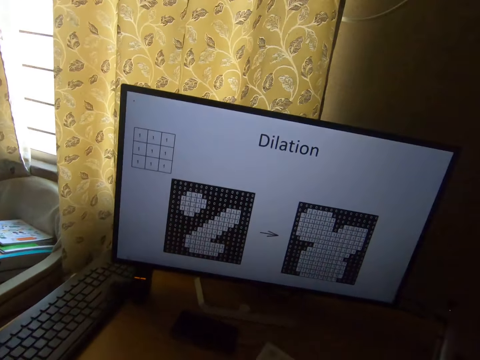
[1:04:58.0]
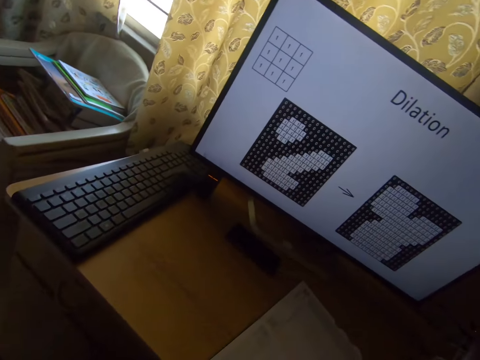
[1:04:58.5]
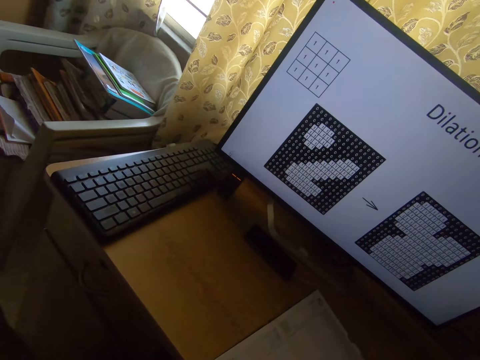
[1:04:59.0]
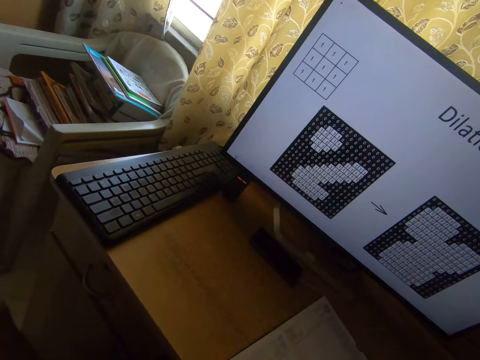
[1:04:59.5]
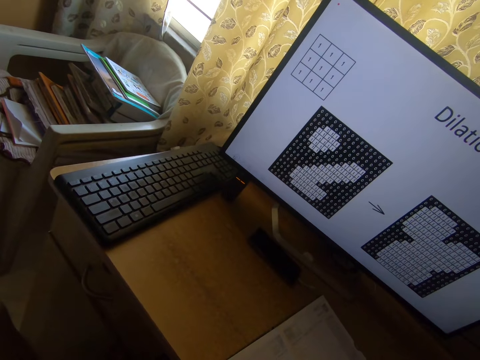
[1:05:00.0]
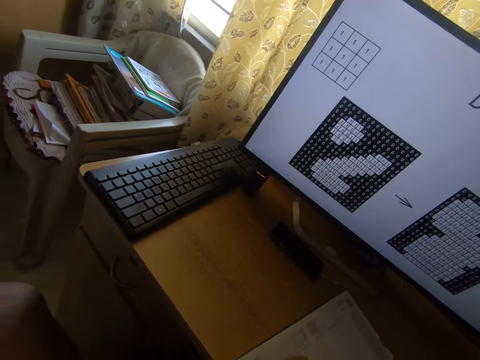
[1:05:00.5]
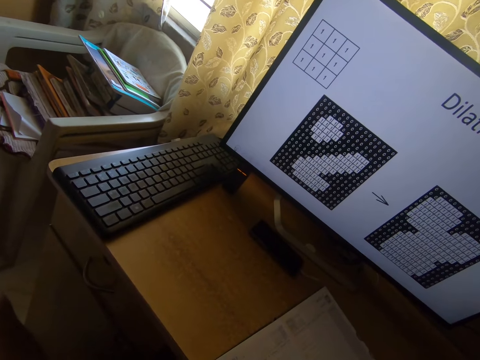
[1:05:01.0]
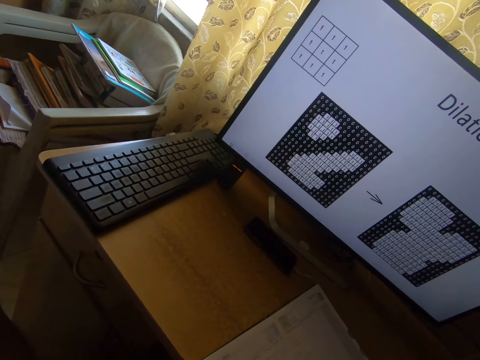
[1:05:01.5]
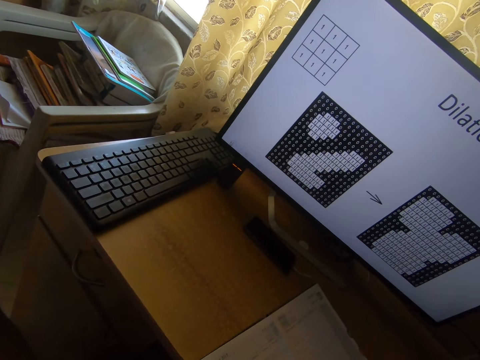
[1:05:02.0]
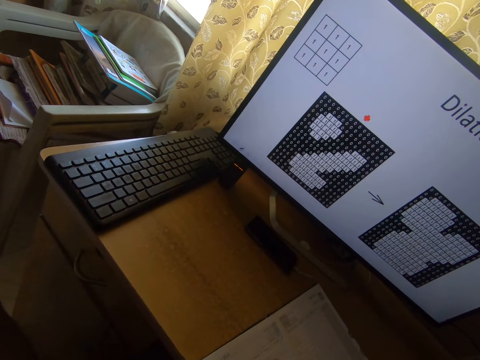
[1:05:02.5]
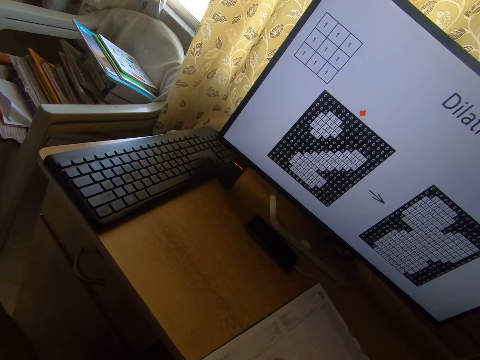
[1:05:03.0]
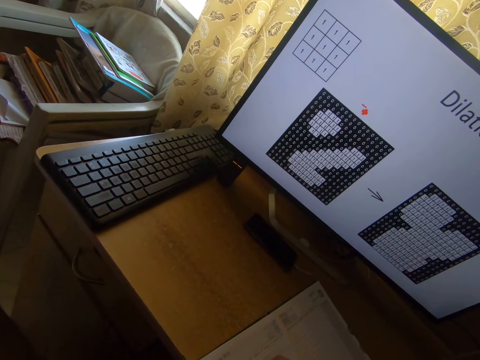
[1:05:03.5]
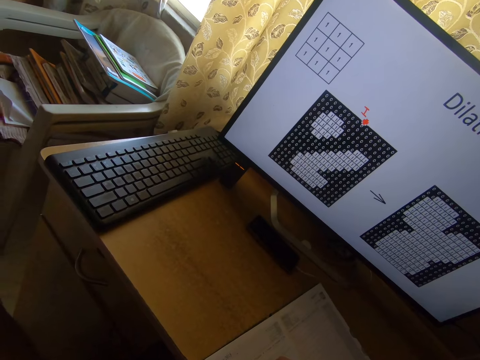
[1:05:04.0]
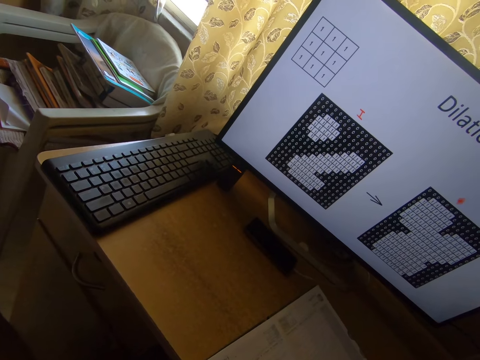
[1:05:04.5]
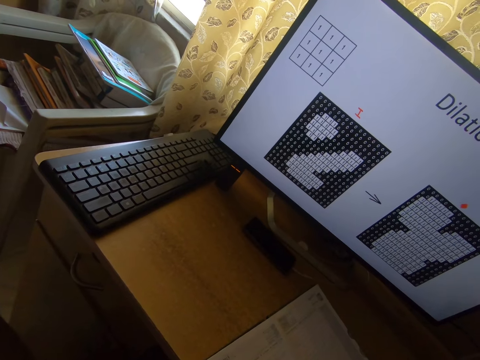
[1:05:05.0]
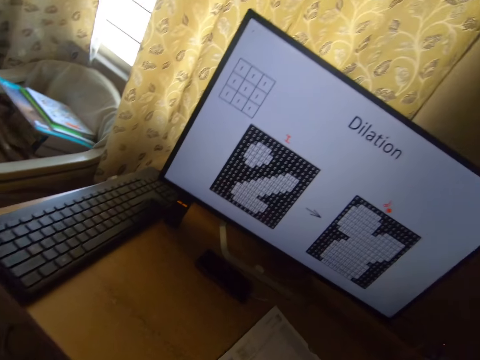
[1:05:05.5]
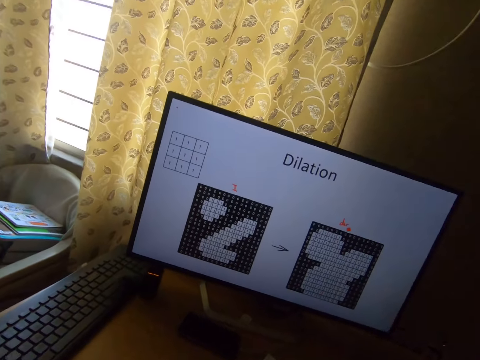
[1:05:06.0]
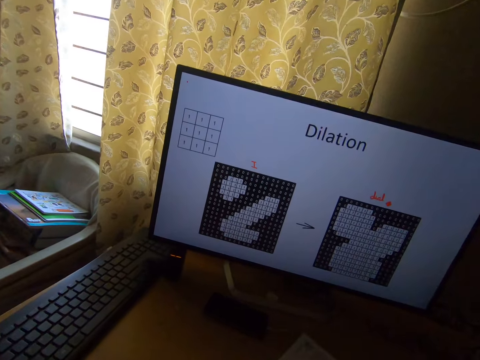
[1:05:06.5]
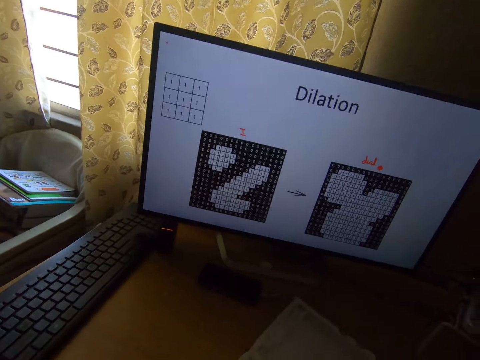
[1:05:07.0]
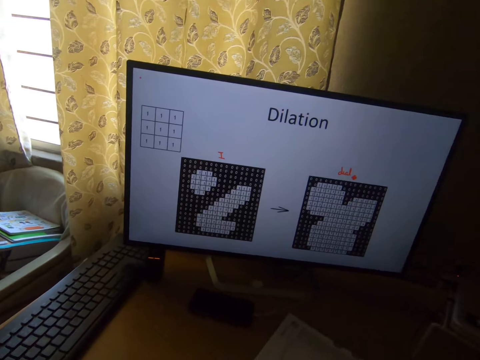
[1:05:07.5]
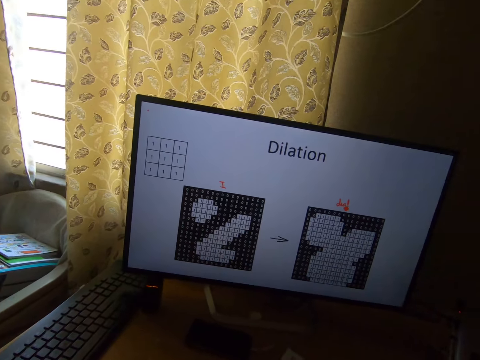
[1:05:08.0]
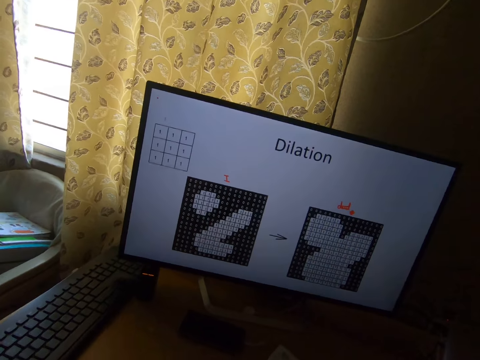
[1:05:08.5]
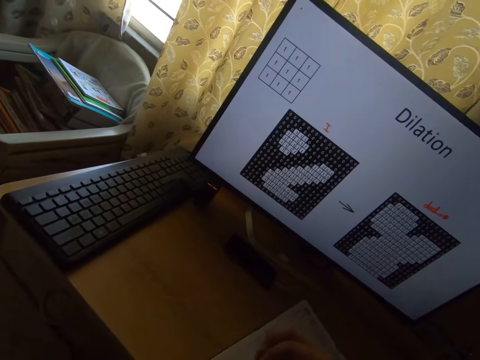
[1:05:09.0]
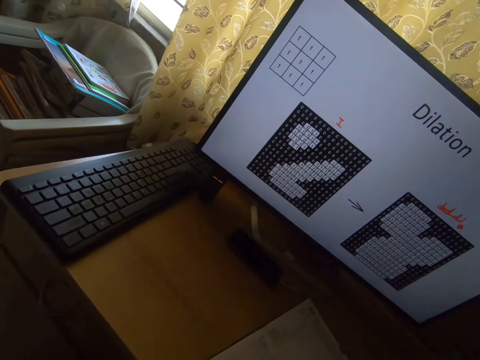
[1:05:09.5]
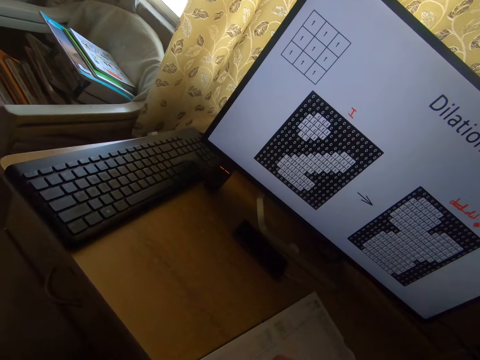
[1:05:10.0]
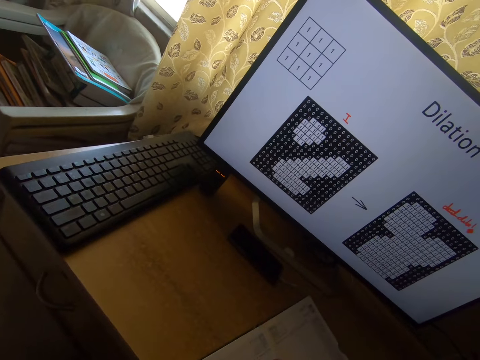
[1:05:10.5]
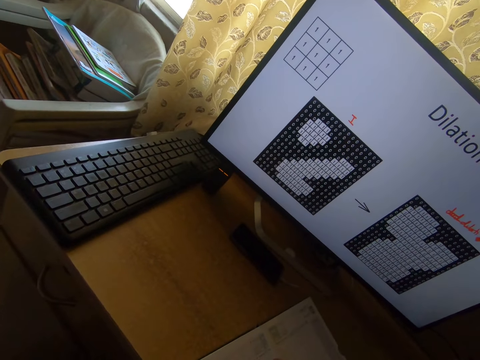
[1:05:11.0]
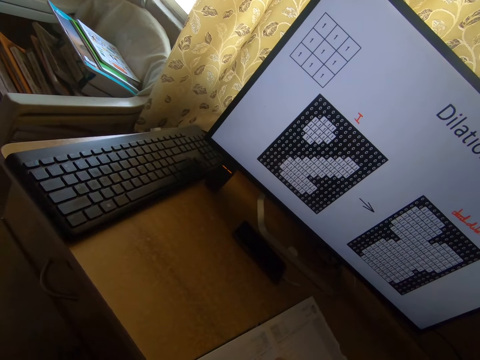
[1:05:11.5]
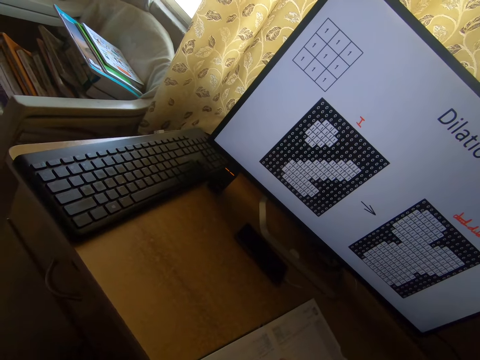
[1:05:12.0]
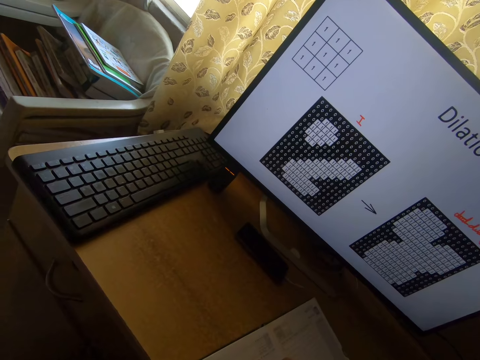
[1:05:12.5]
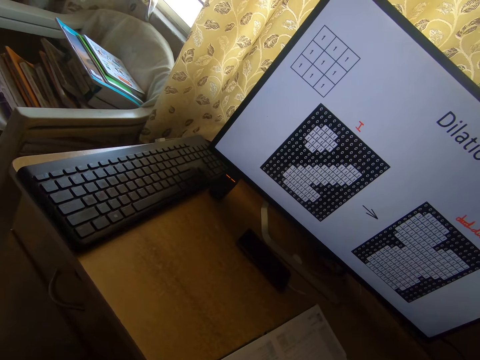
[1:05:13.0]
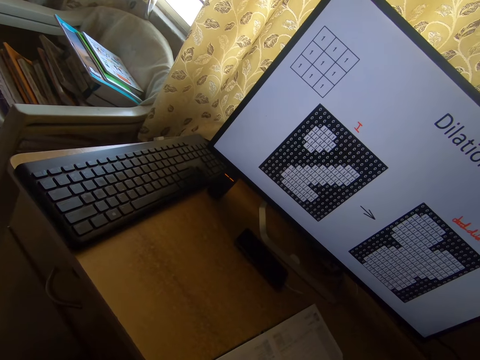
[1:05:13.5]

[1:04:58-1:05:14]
The camera wearer writes on the book with the pen in his right hand. He reads a presentation on the computer monitor. He adjusts his right hand on the book. He writes on the book with the pen in his right hand.

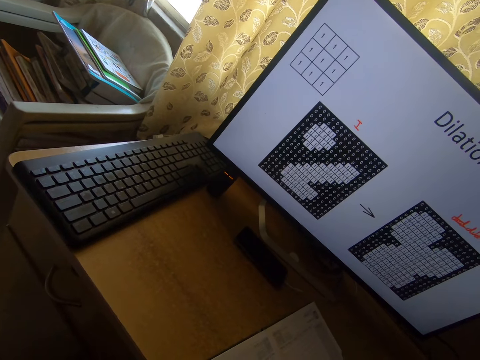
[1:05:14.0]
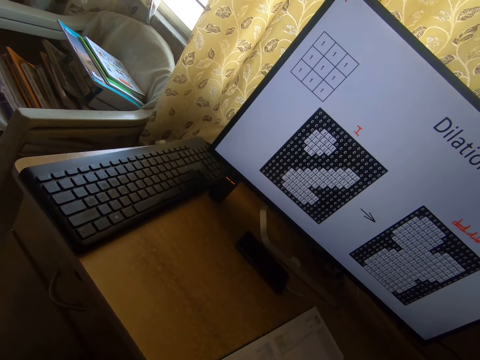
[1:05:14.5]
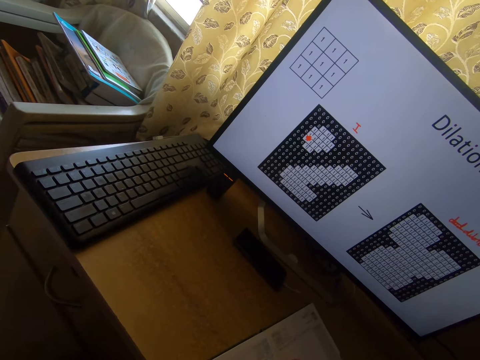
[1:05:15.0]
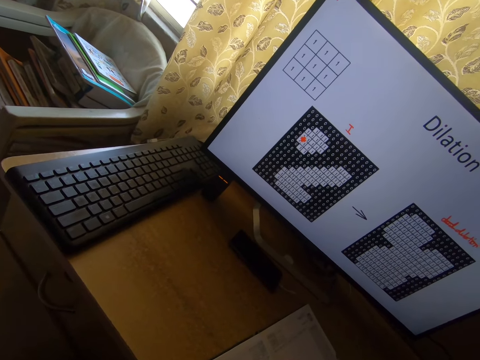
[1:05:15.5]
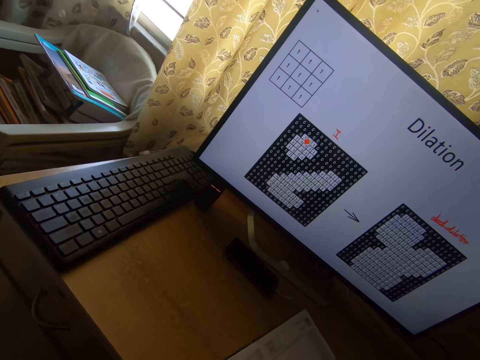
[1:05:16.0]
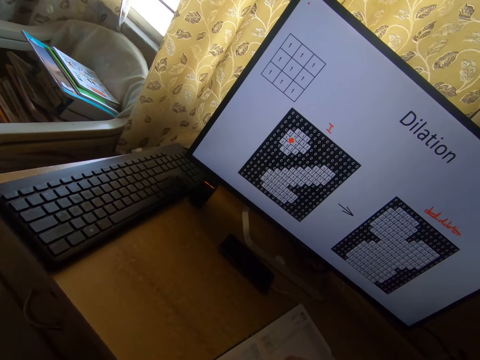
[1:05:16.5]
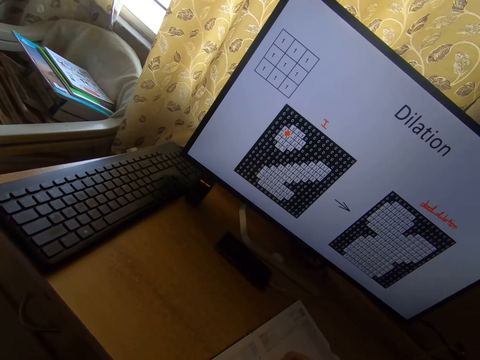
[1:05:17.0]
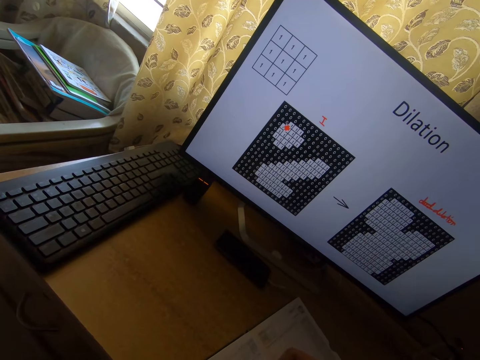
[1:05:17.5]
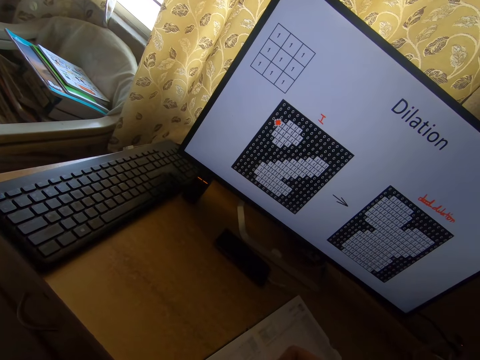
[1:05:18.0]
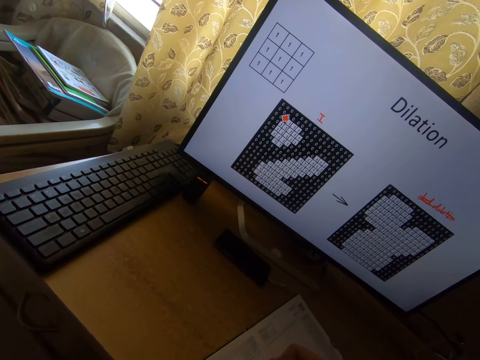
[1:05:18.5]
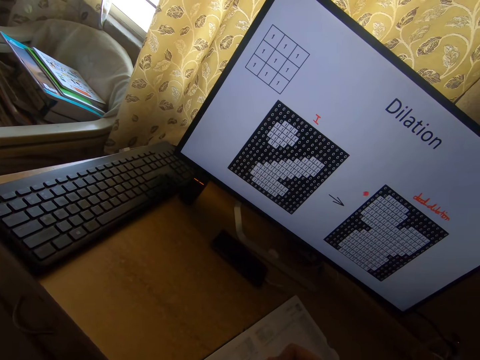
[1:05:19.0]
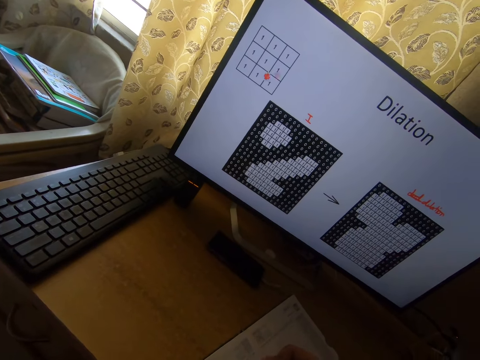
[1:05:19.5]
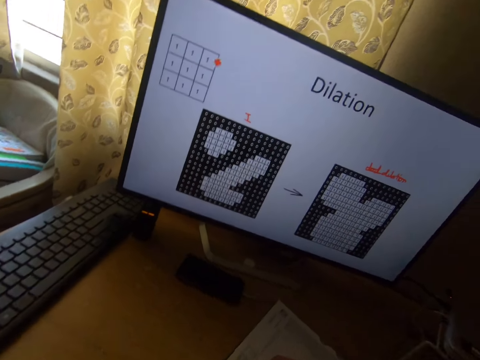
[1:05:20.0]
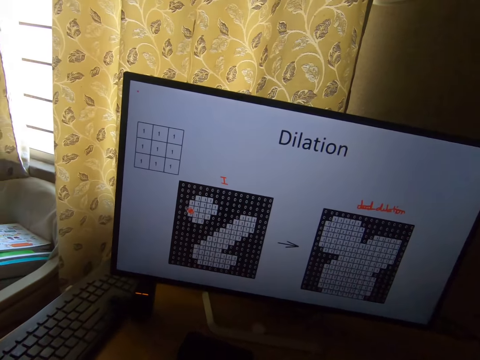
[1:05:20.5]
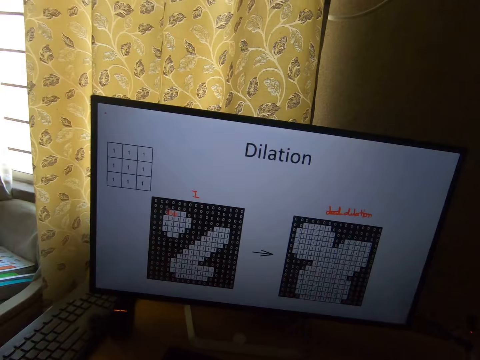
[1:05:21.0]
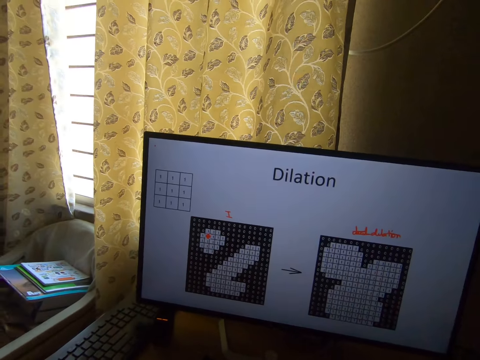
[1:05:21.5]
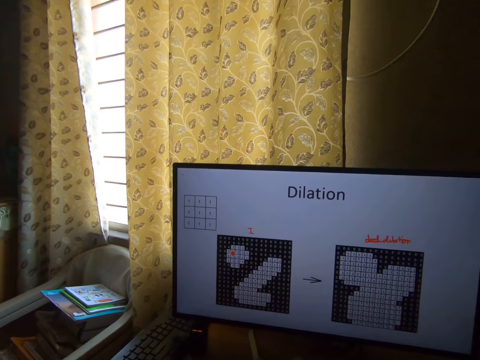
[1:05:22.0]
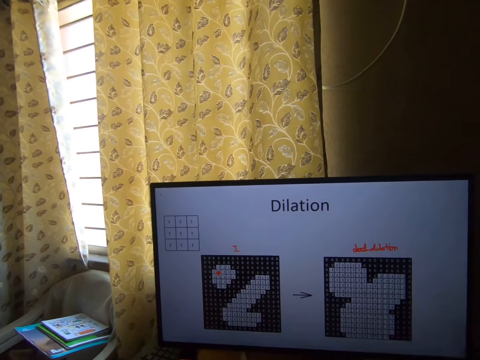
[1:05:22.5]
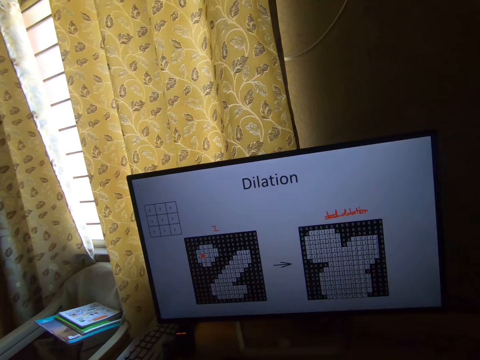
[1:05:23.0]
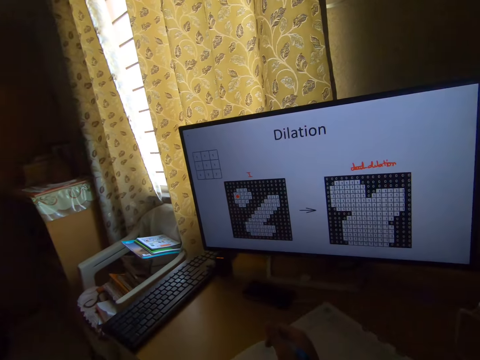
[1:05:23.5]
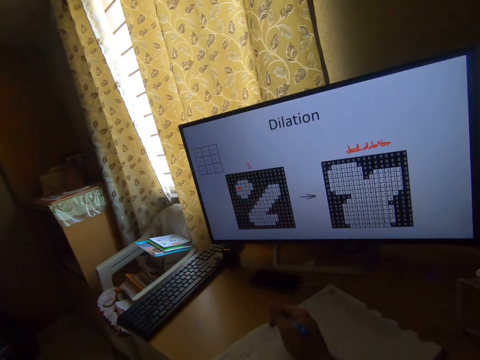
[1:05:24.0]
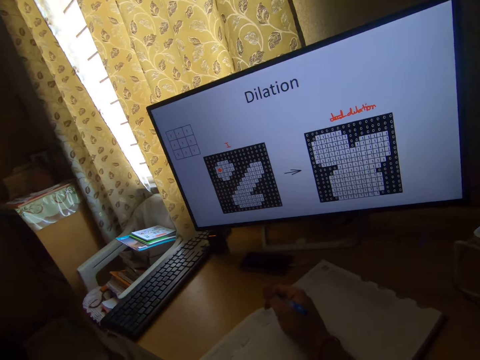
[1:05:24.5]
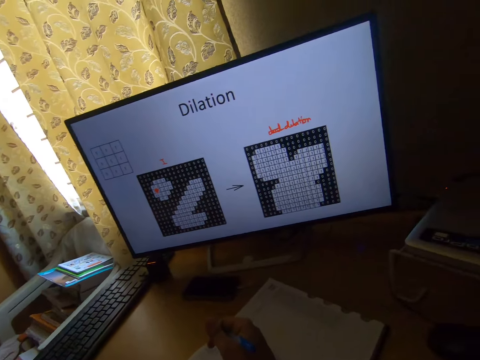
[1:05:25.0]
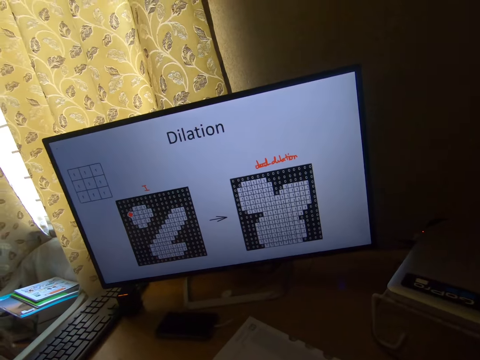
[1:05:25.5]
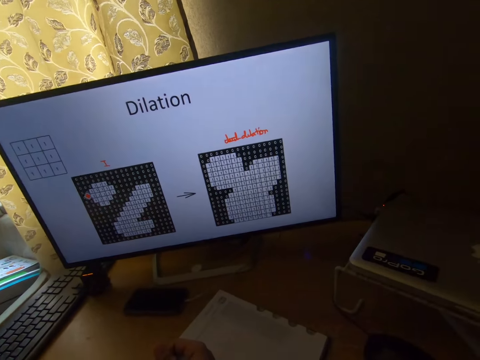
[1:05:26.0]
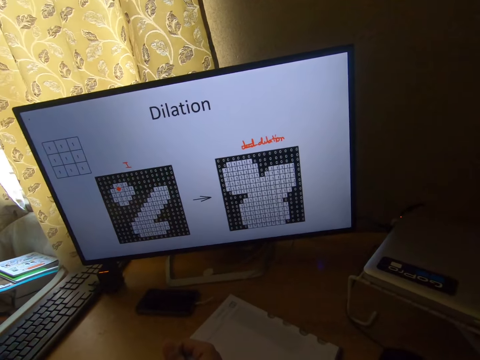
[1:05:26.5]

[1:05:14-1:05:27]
The camera wearer reads a presentation on the computer monitor.
